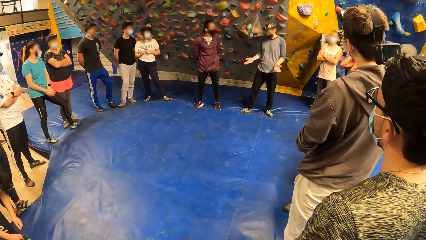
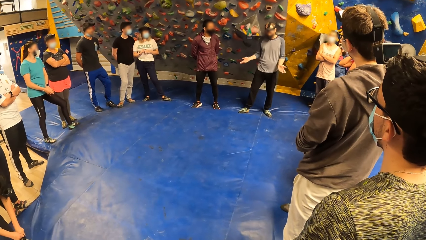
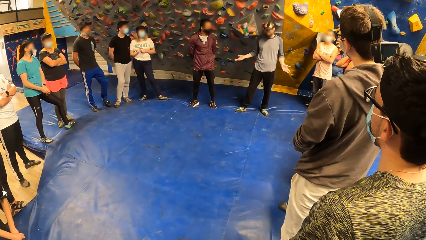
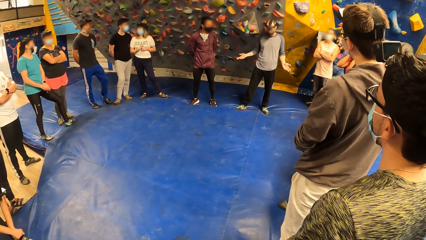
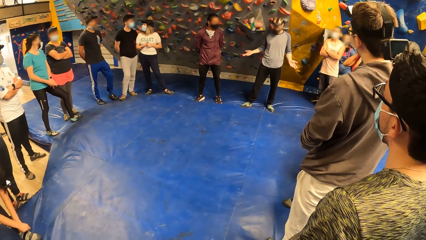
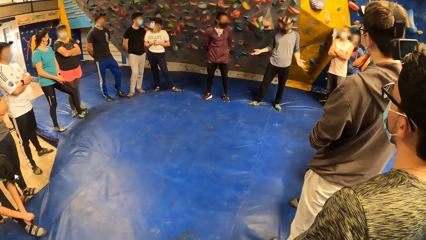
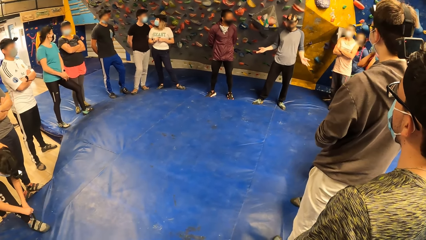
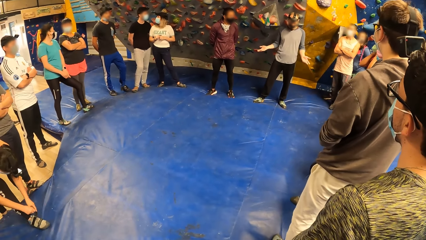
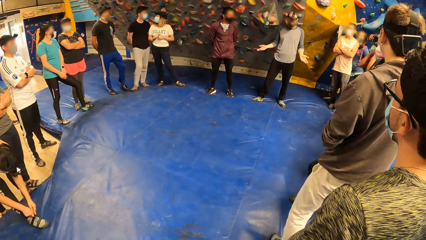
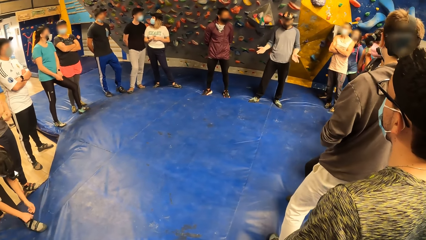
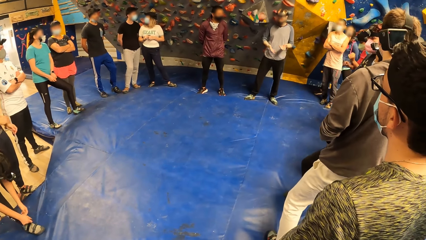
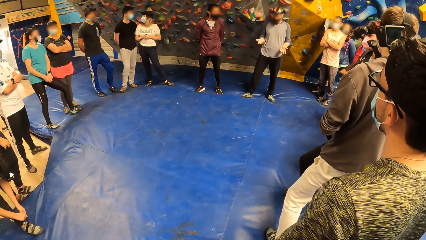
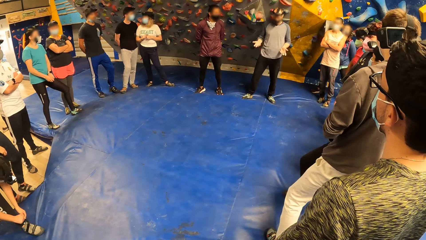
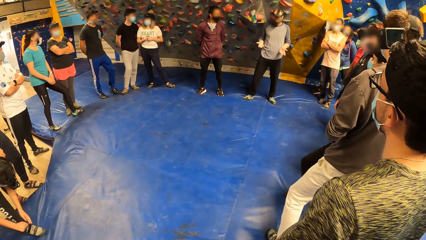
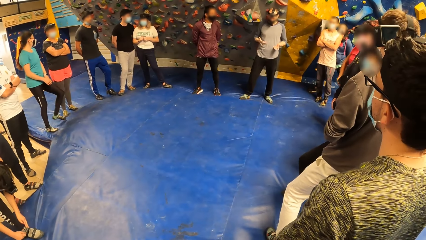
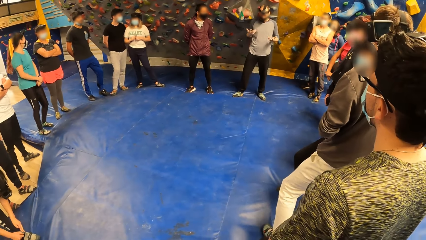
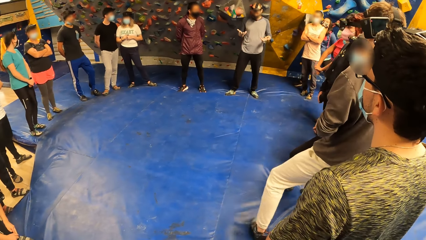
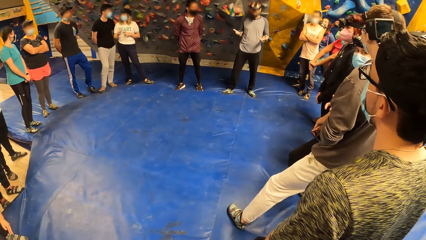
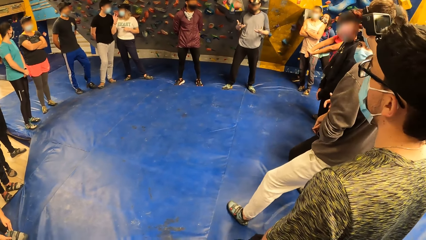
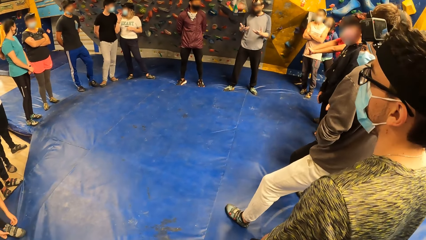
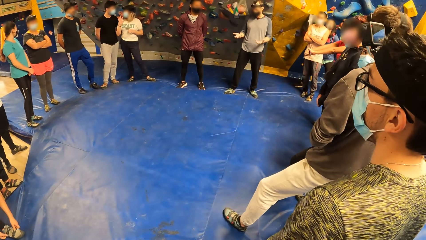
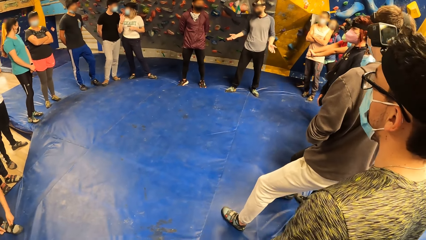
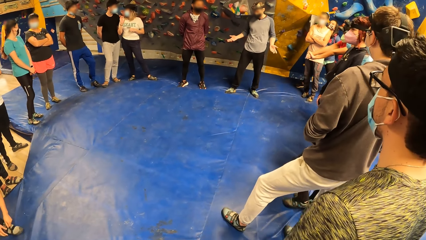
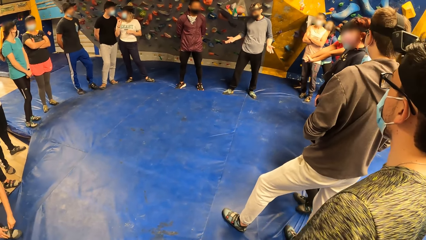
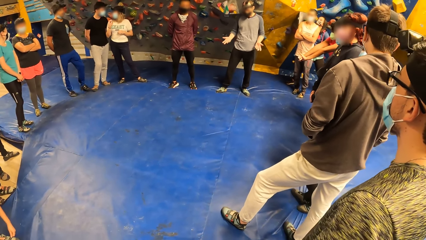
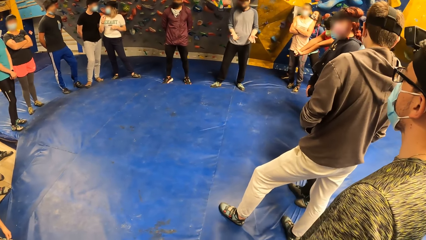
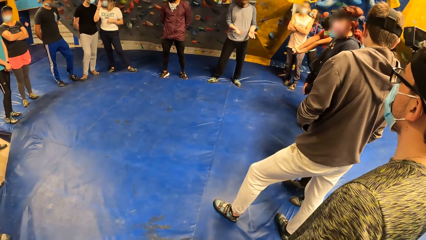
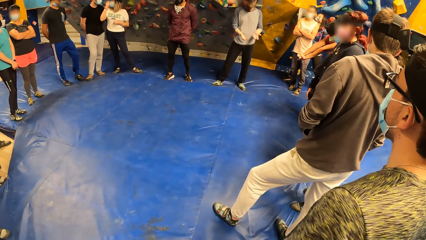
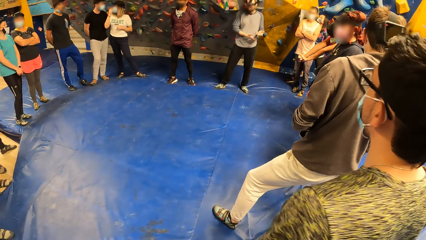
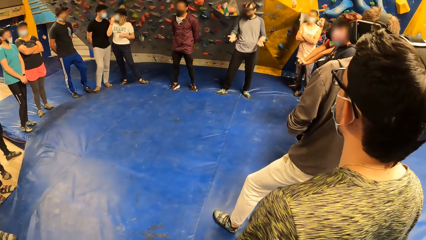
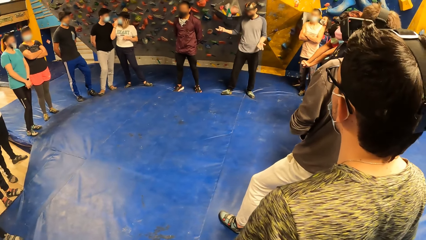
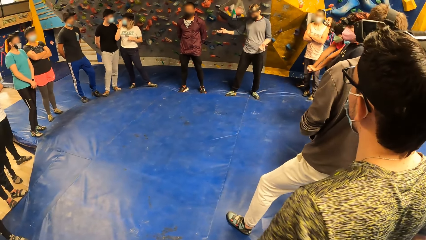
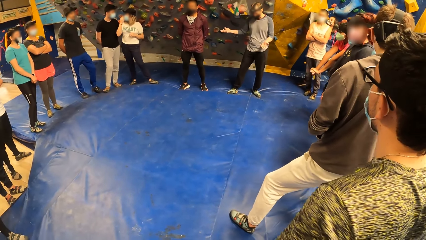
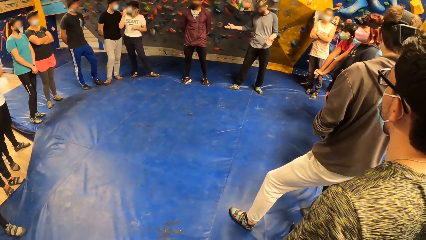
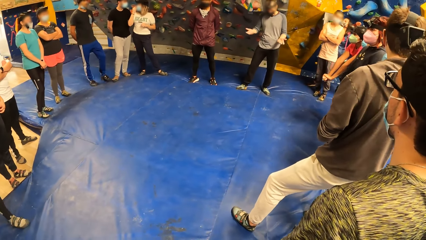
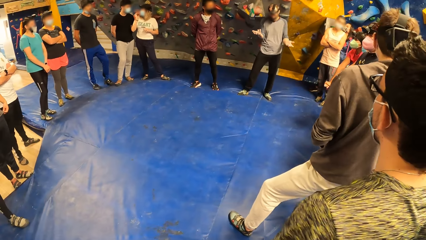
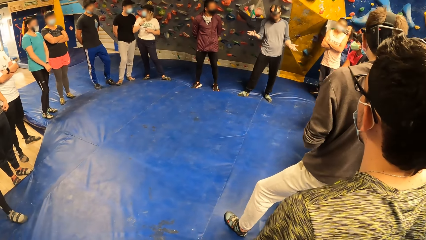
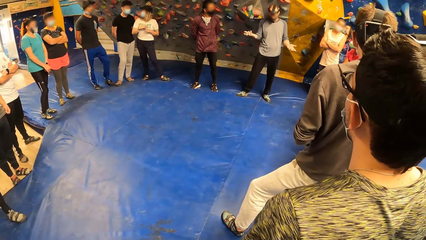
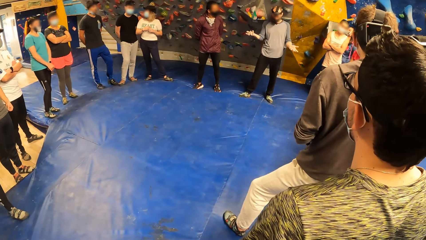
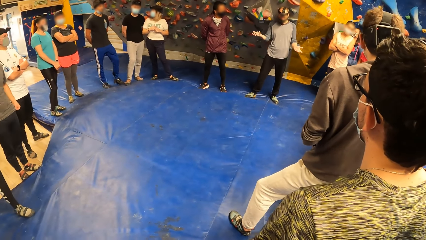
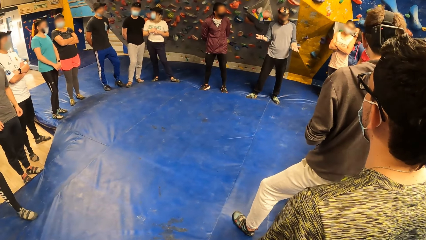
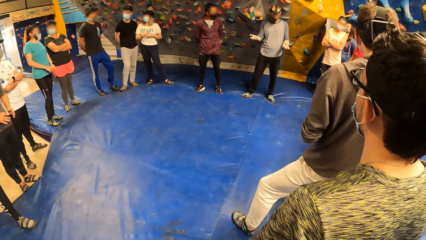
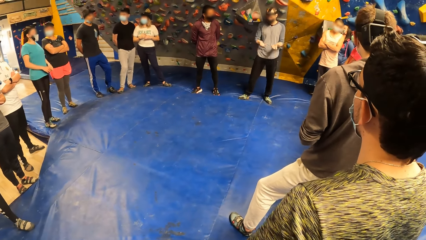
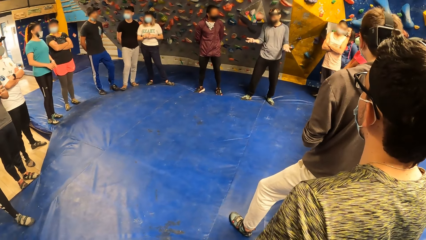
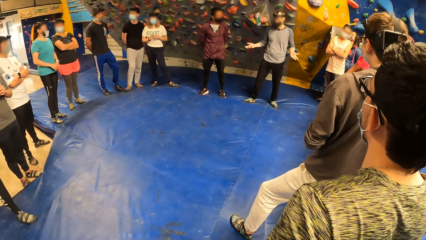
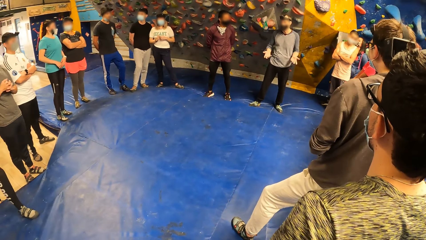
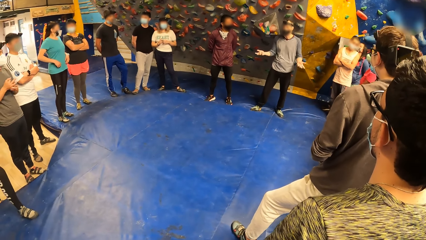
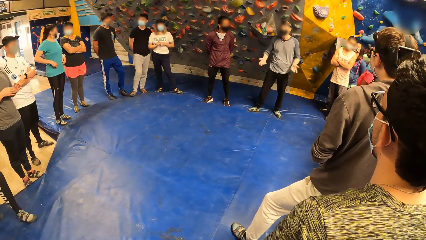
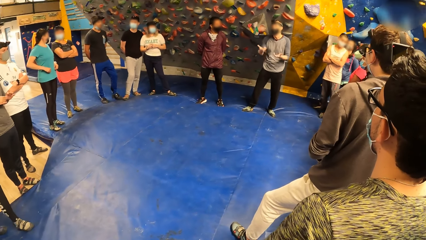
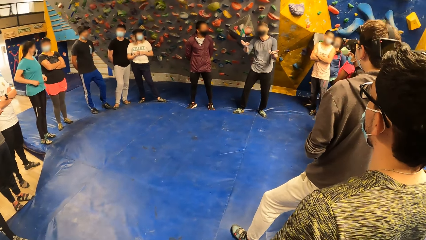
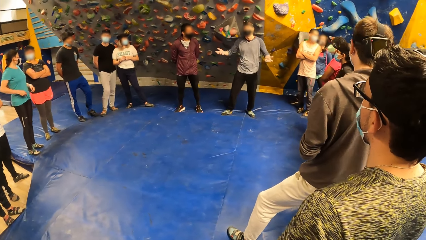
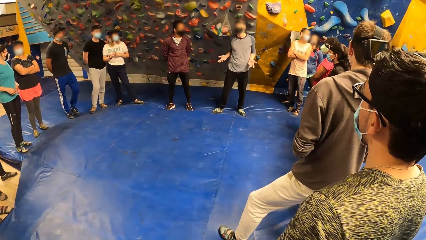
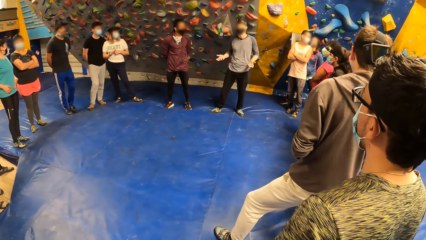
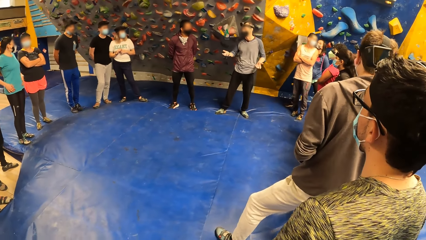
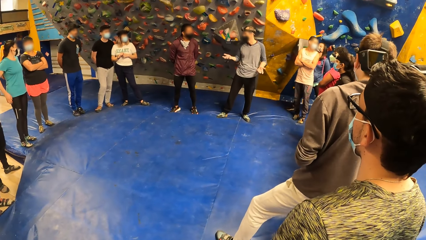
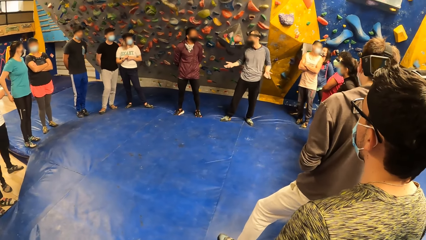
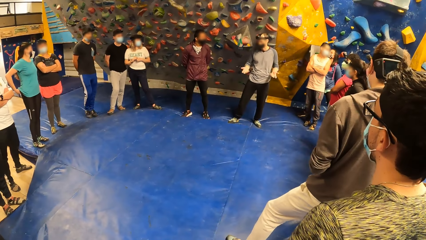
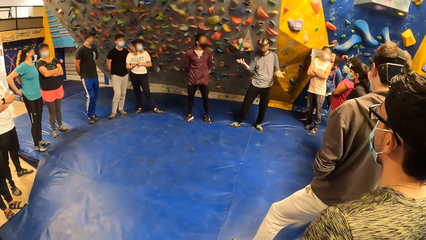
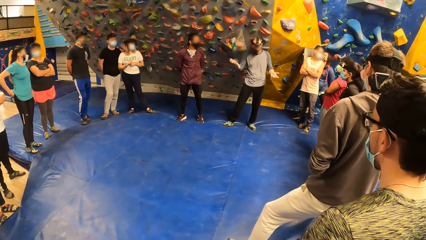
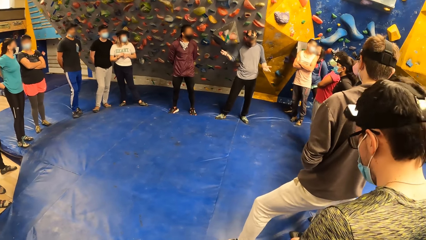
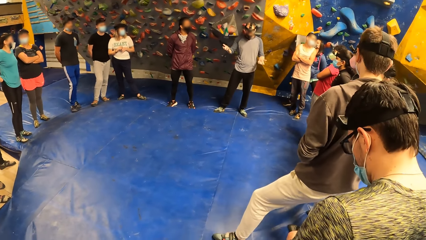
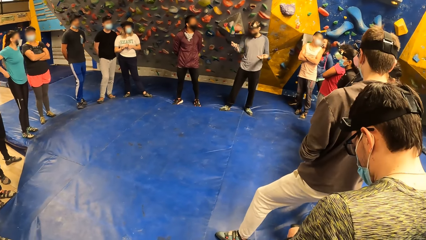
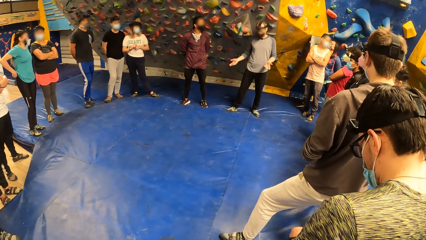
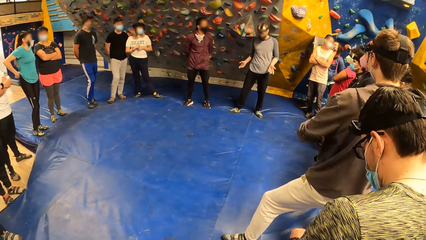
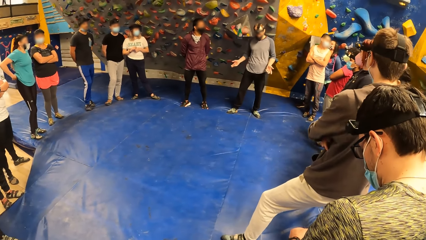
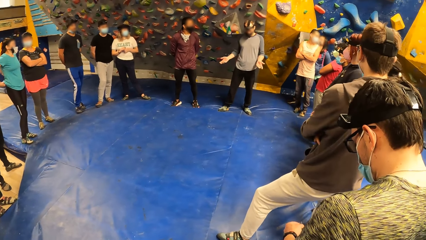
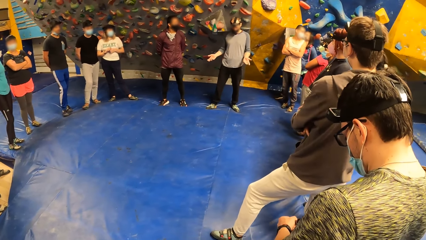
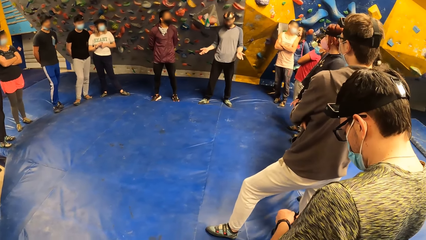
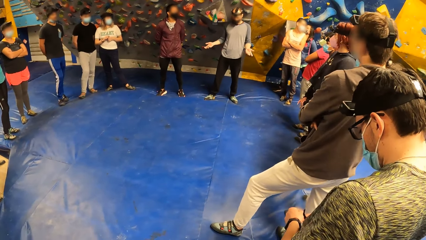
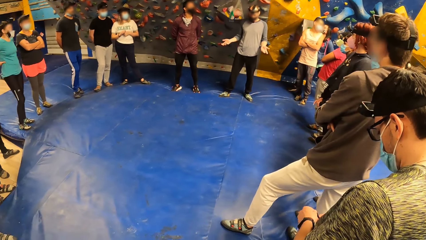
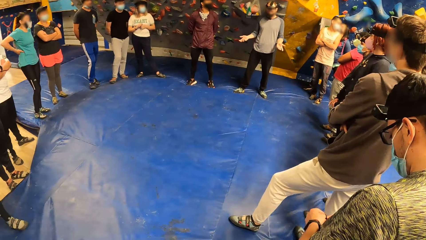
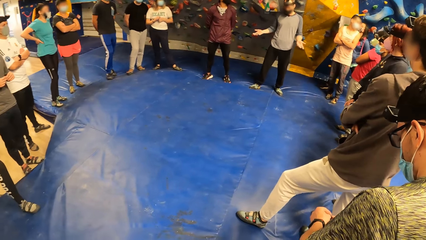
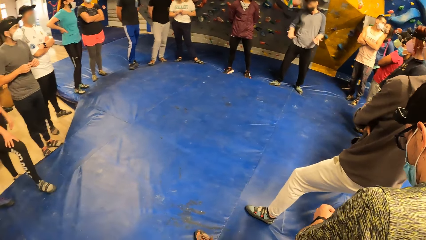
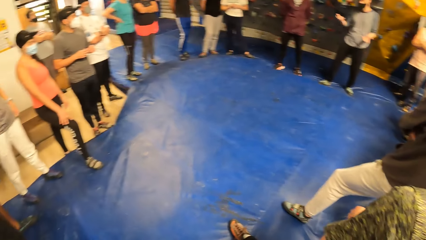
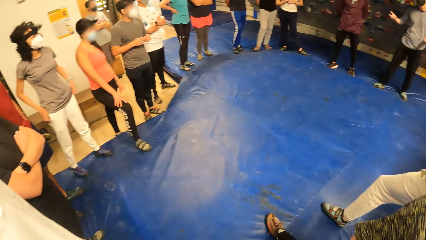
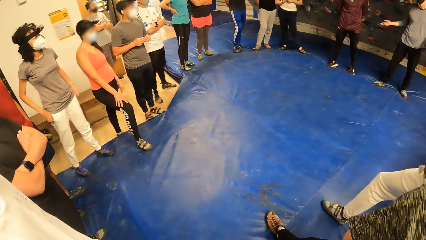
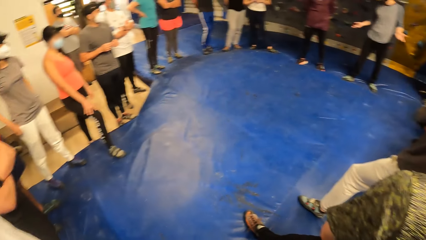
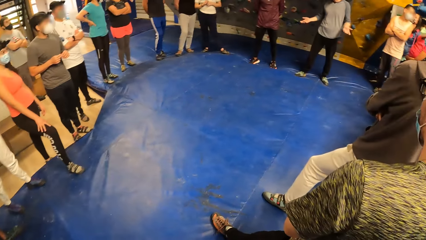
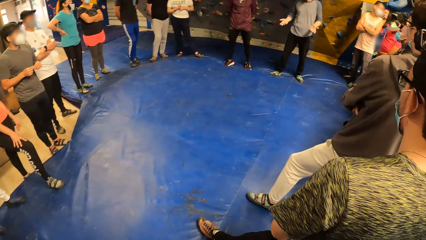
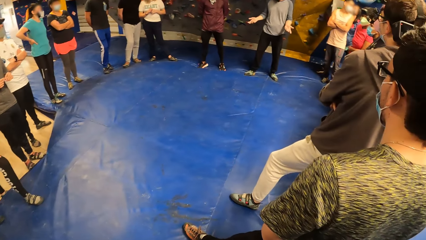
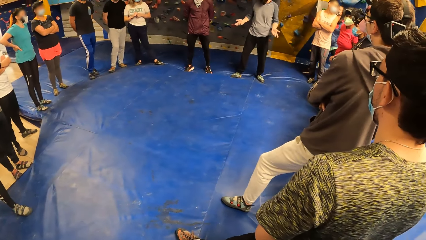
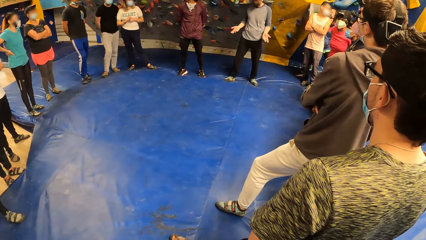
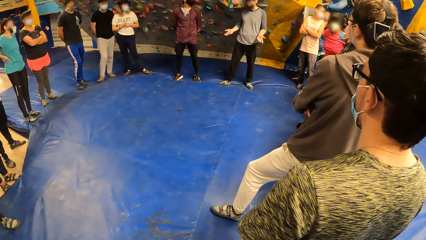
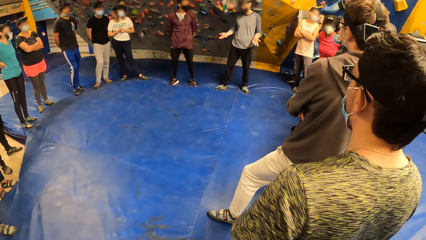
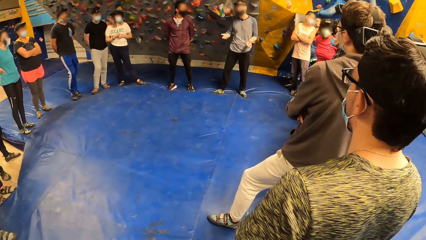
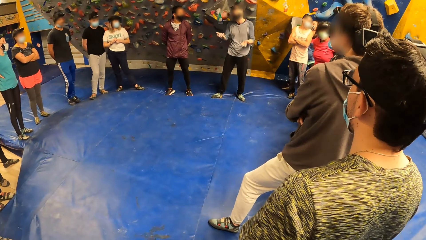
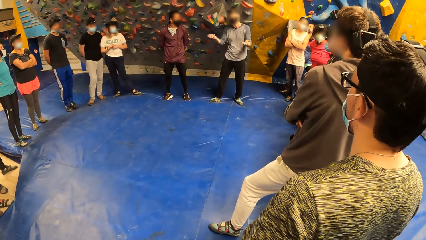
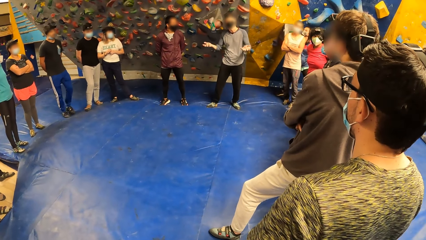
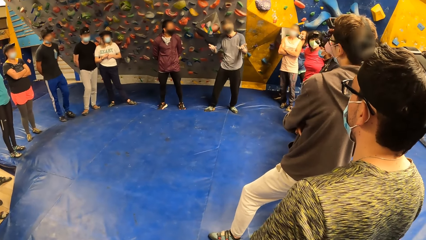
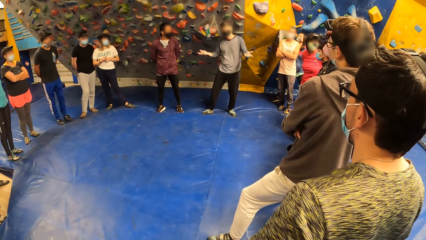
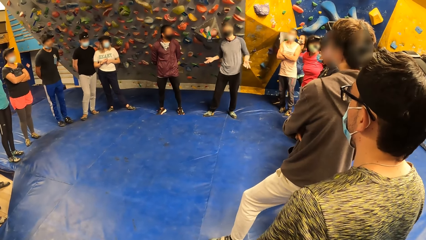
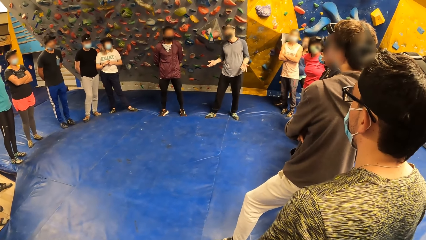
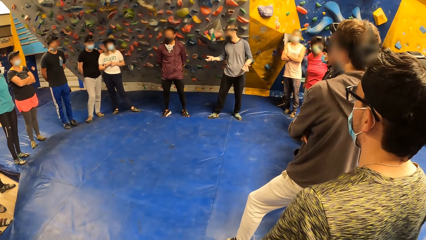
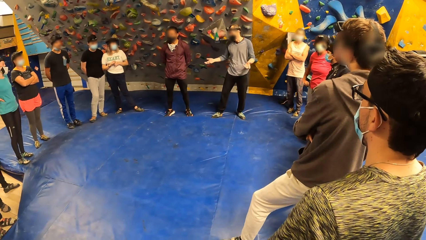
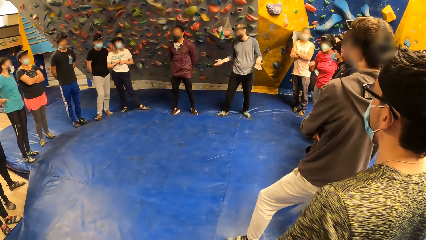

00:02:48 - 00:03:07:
The camera wearer looks around. A man converses with the team. The camera wearer looks at the man. The man converses with the team. The camera wearer looks around the field. The man converses with the team.
